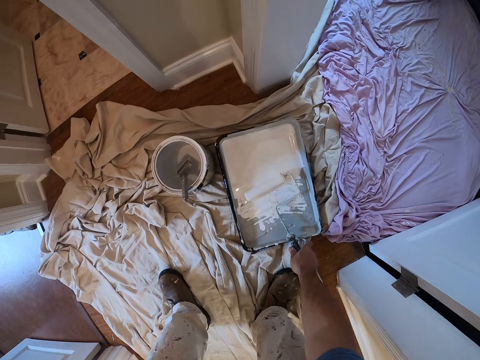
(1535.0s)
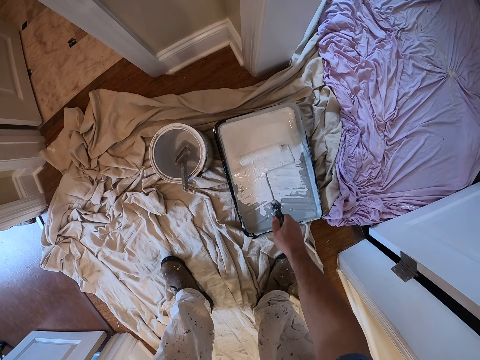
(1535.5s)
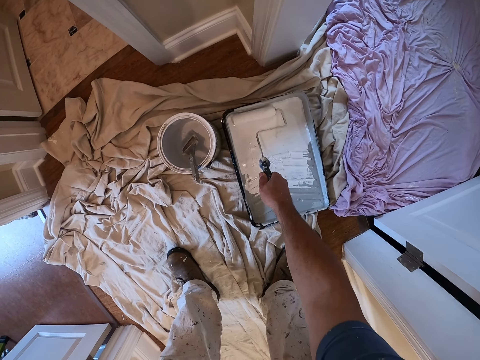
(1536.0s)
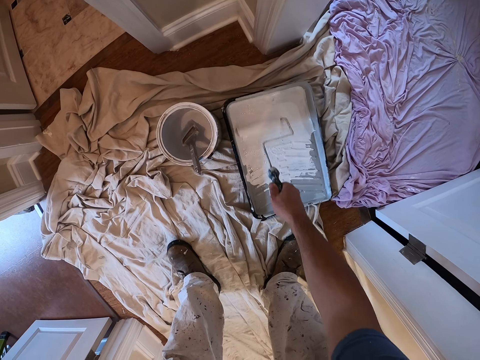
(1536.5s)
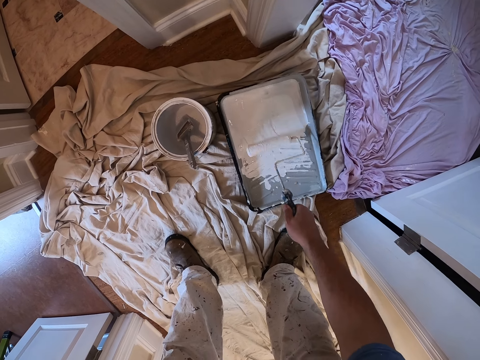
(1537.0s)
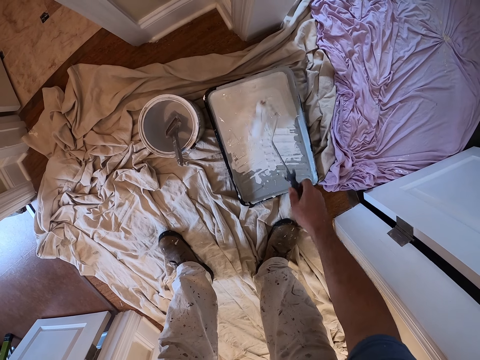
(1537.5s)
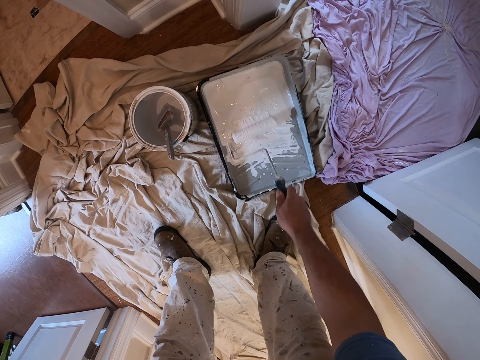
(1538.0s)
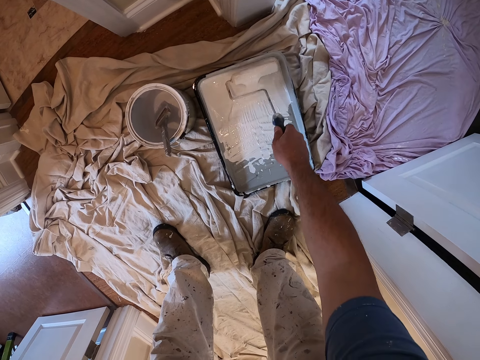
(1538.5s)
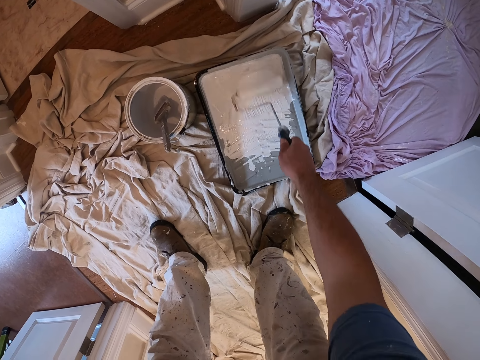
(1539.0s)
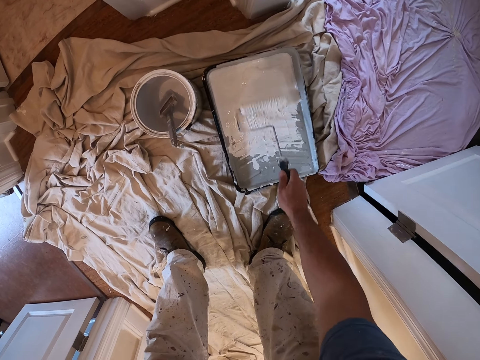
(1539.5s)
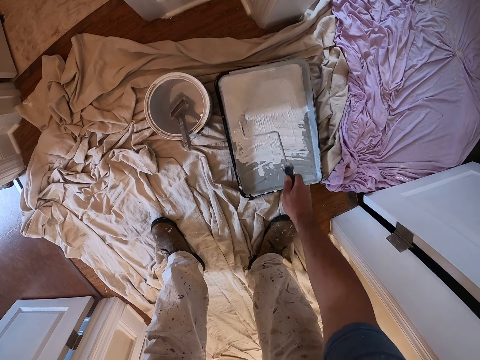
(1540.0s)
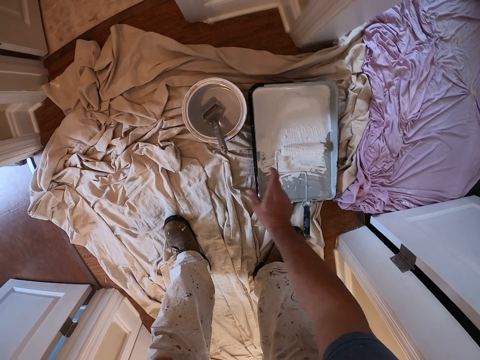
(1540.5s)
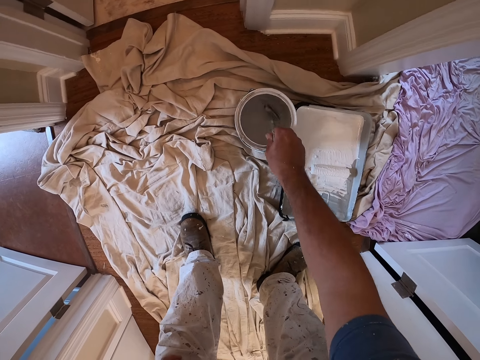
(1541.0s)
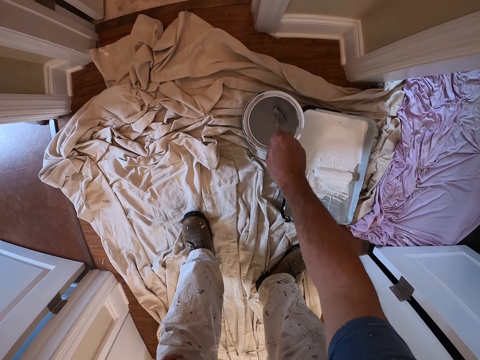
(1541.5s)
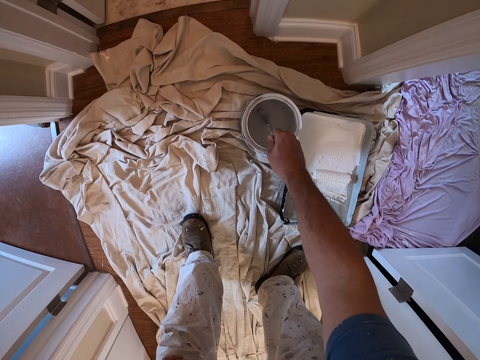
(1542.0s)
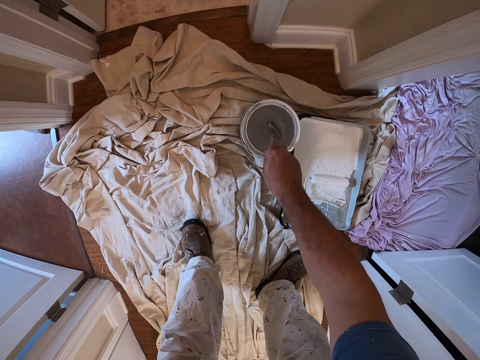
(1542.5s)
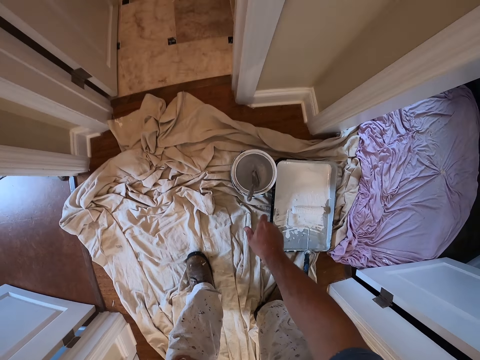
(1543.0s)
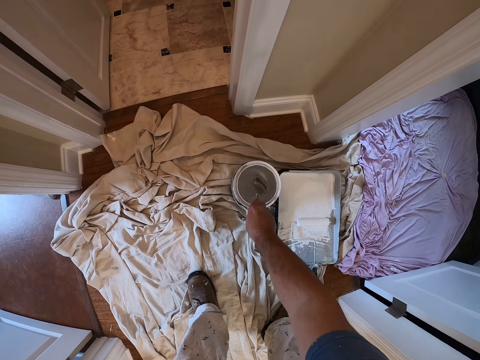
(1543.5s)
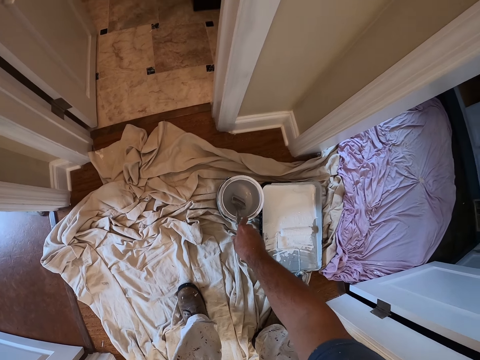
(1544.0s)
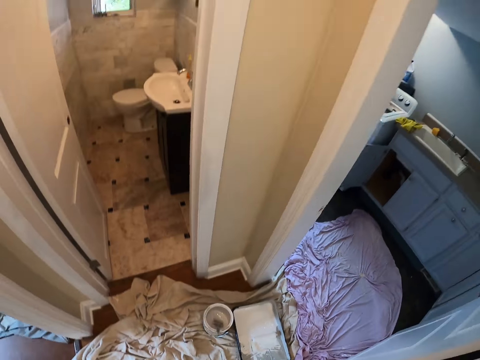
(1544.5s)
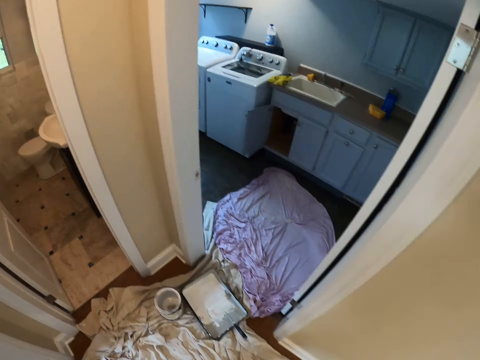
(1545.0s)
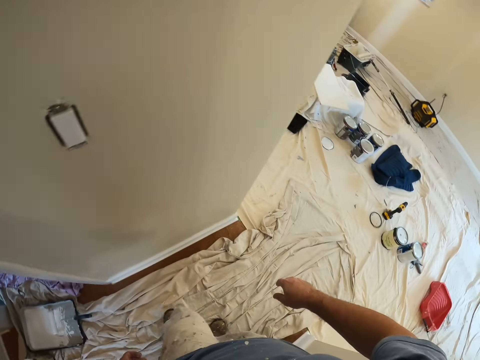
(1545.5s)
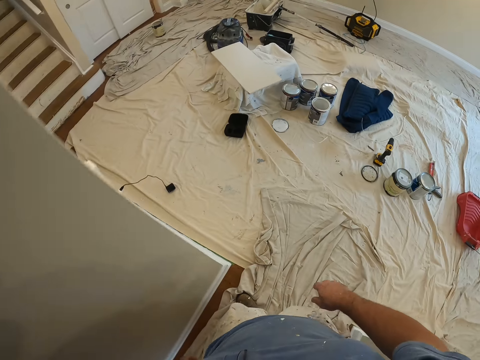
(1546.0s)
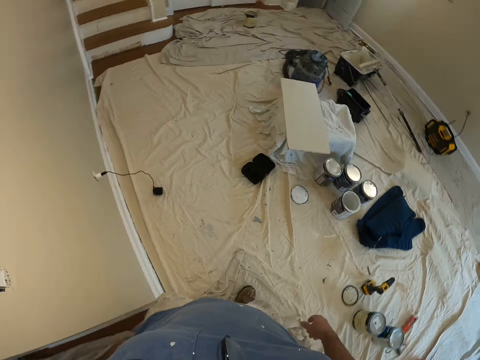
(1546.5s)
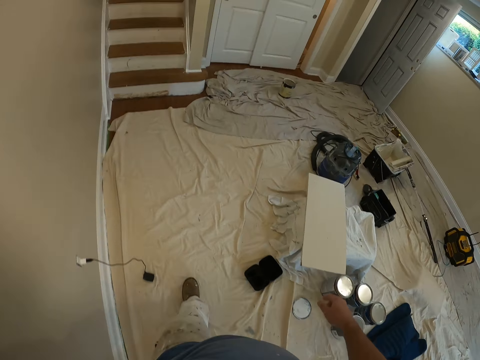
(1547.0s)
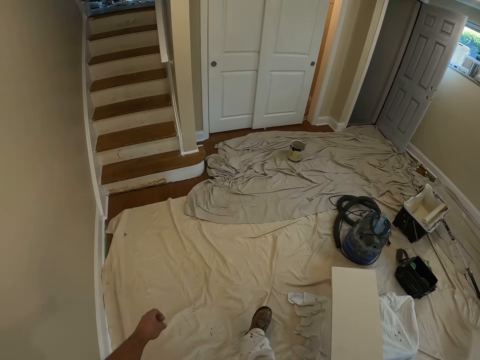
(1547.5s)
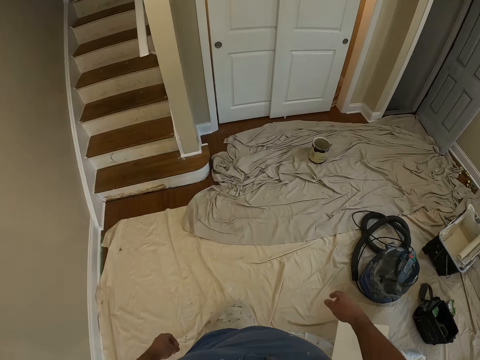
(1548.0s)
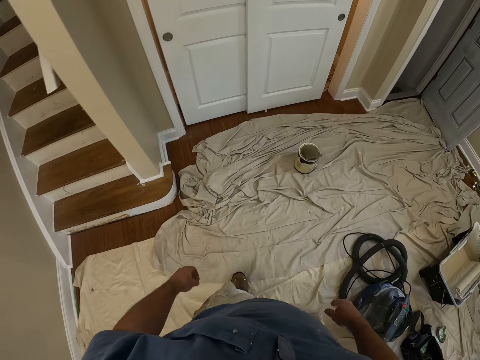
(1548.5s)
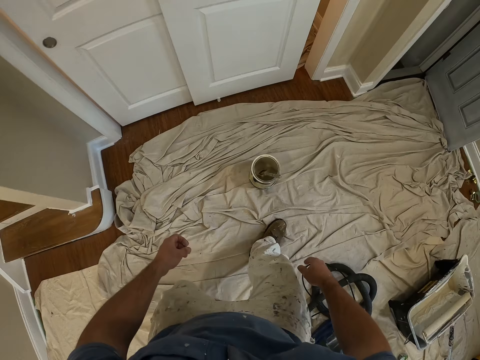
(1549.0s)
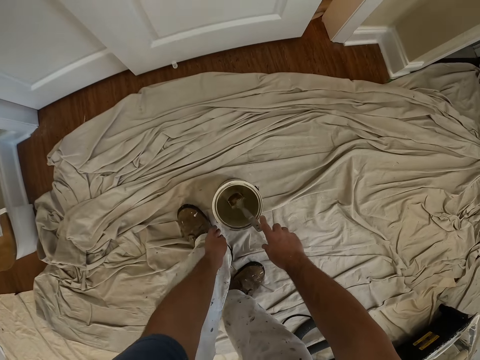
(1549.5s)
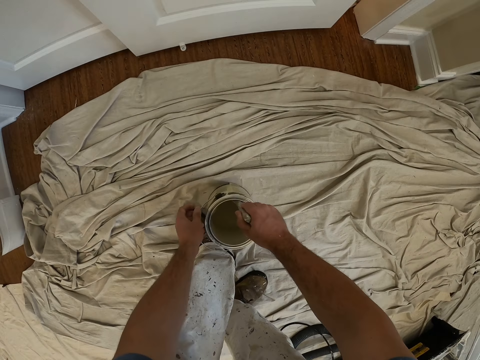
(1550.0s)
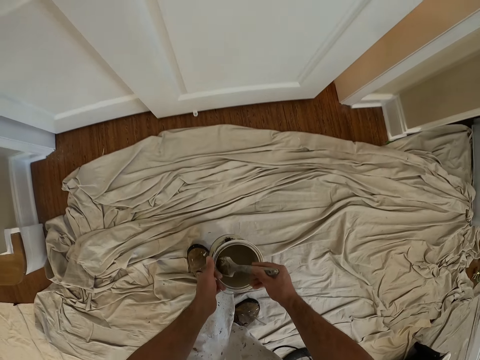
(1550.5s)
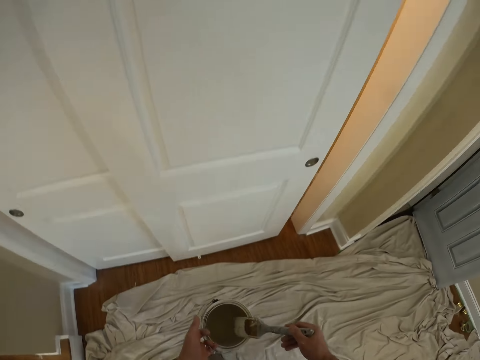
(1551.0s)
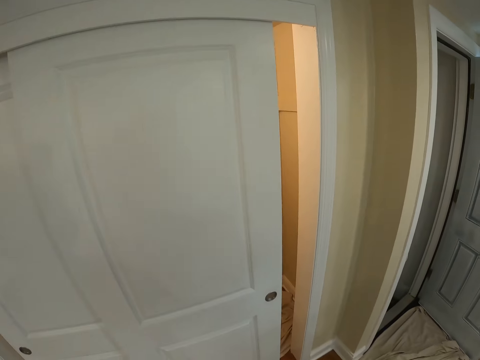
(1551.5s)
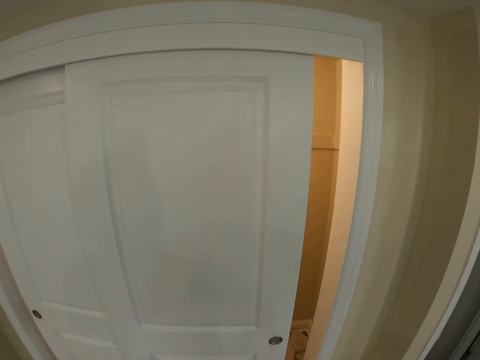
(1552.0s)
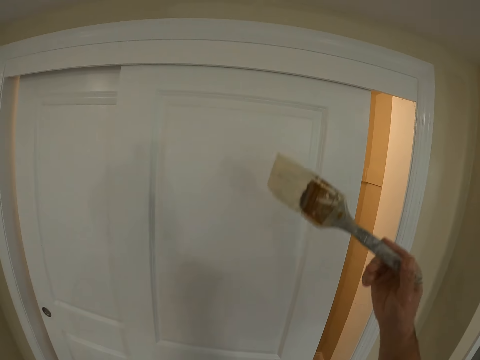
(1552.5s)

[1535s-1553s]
The camera wearer rolls a paint roller in a container. They hold the paint roller. They drop the paint roller in the container. They turn the paint in a paint container with a paint brush. They hold the paint brush. They leave the paint brush. They touch the paint brush. They leave the paint brush. They turn around. They walk to the paint can on the floor. They hold the paint brush. They pick up the paint can from the floor.

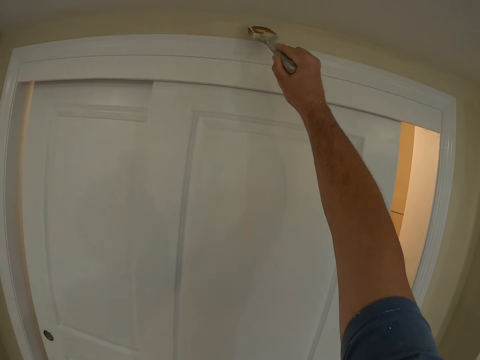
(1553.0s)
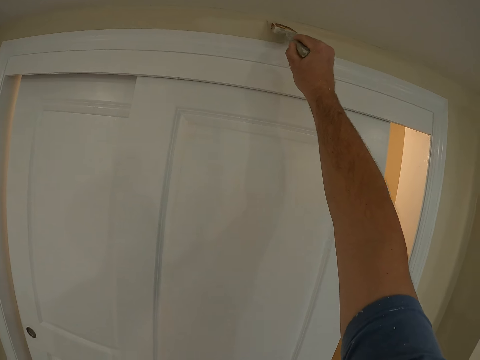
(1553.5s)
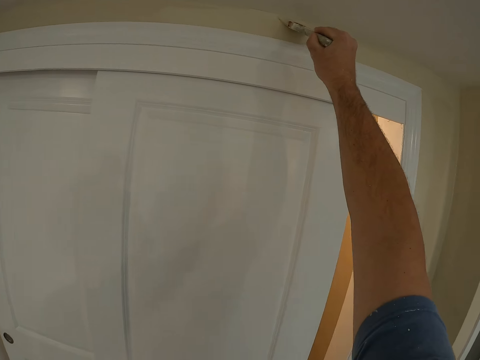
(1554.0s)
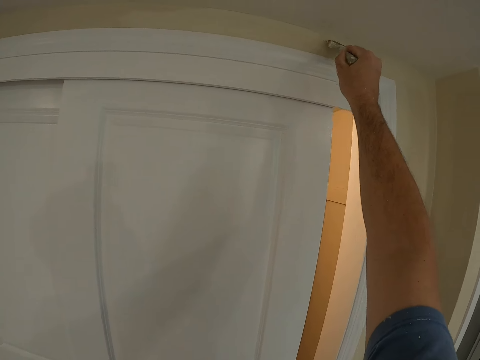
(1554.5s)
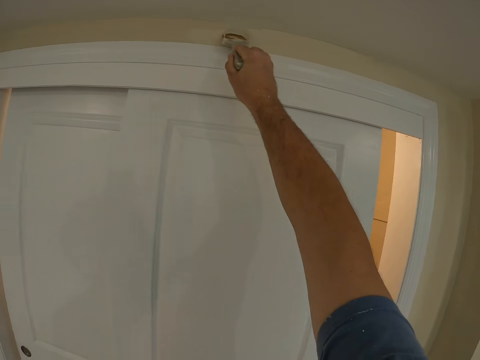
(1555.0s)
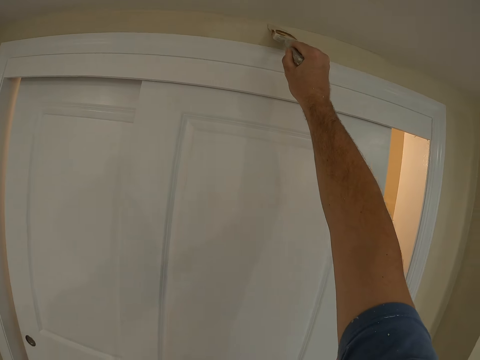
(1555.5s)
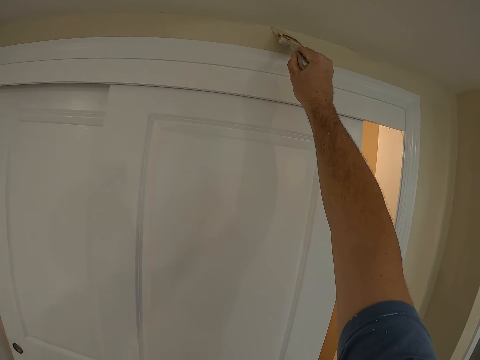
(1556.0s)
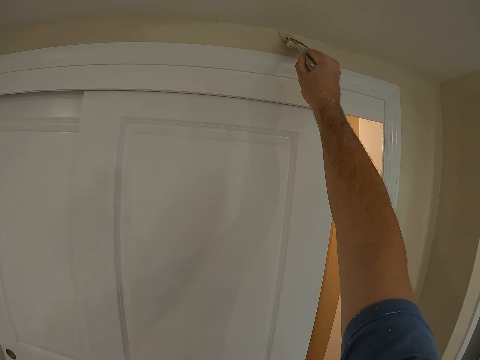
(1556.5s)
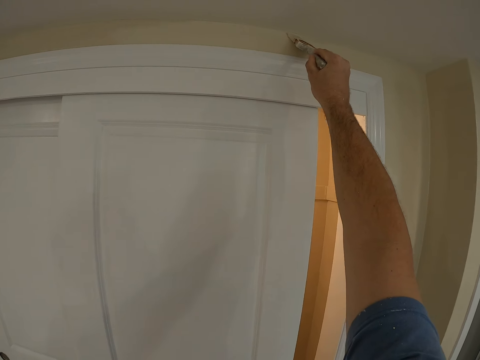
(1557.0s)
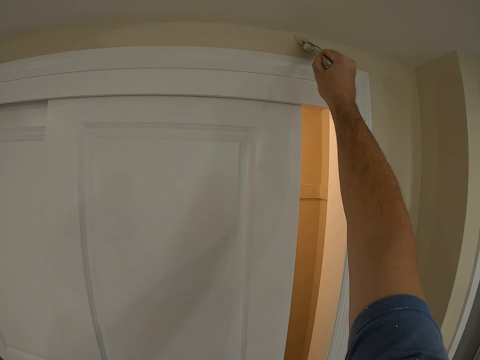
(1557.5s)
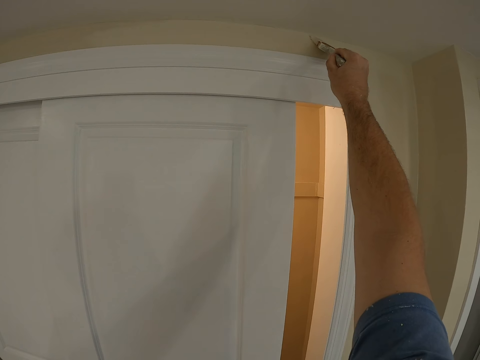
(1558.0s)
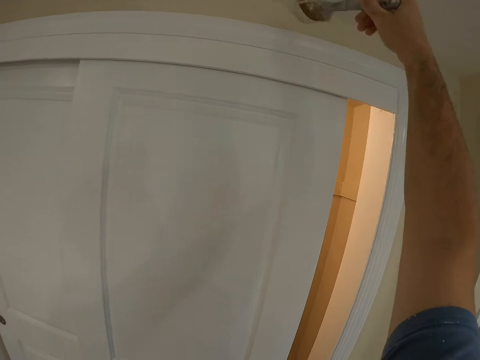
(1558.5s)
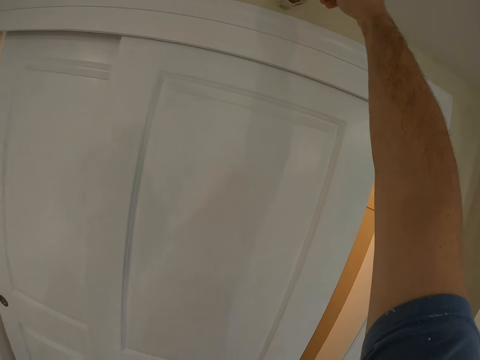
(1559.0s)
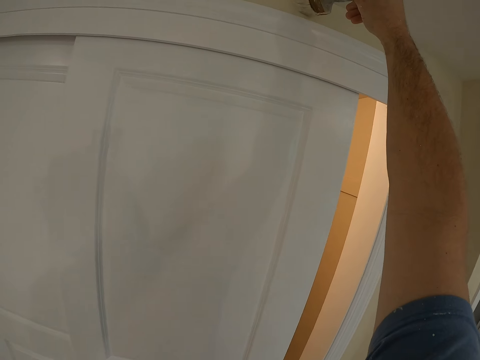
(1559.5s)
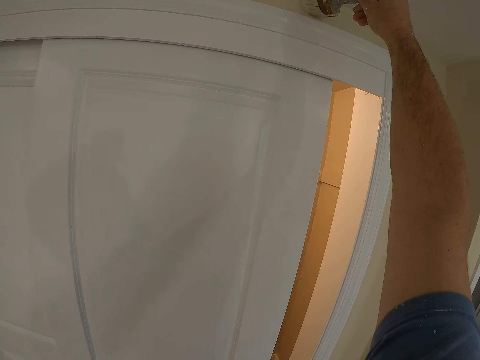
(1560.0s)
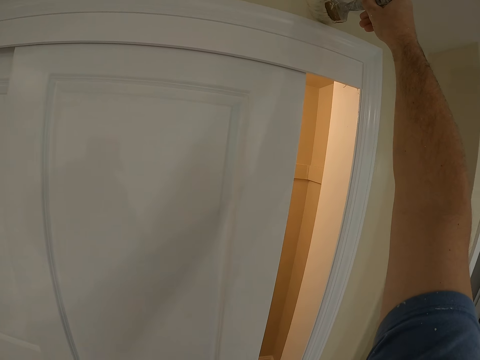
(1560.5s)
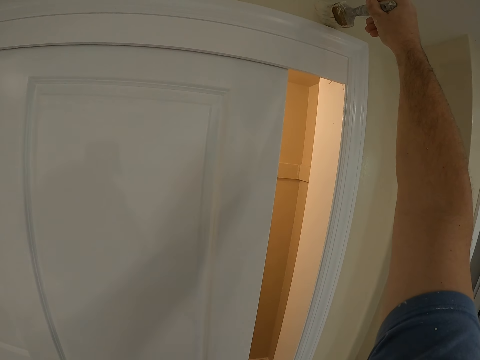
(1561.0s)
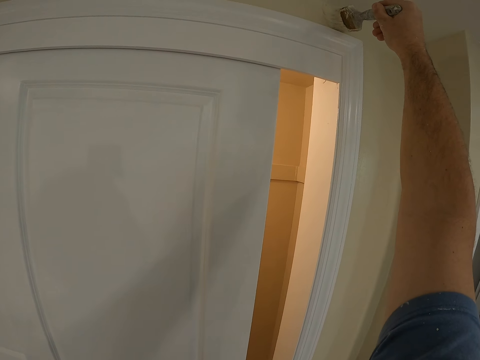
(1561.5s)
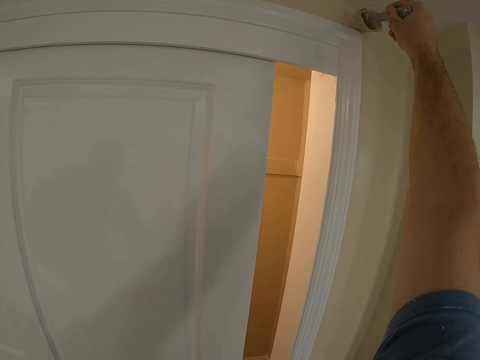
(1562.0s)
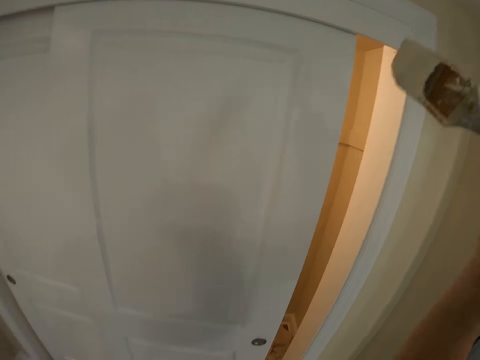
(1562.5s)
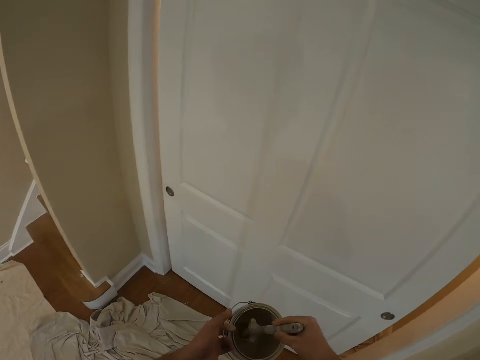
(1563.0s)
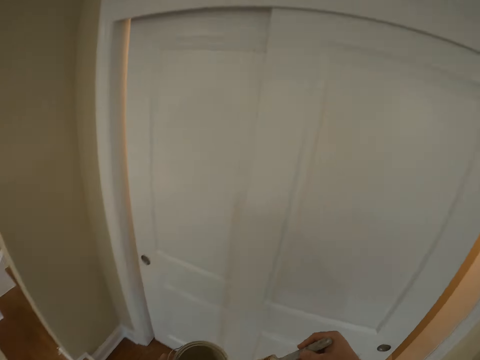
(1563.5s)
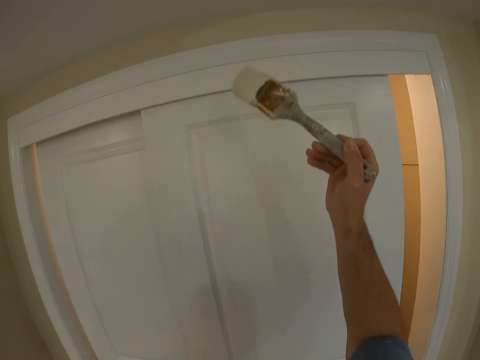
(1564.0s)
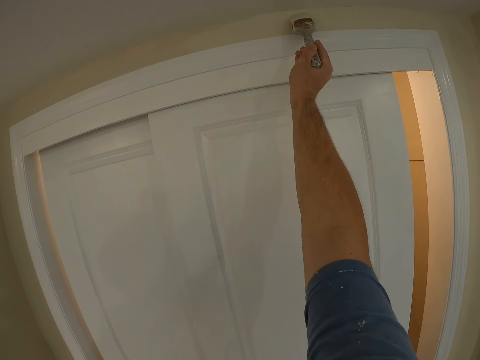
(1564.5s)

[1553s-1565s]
The camera wearer paints the wall with the paint brush. They take some paint from the paint can with the paint brush.
